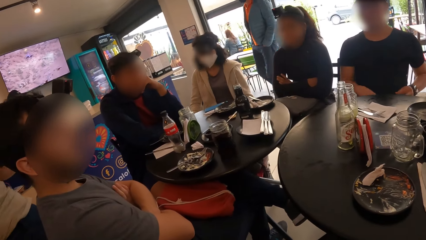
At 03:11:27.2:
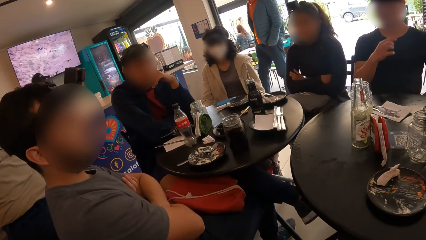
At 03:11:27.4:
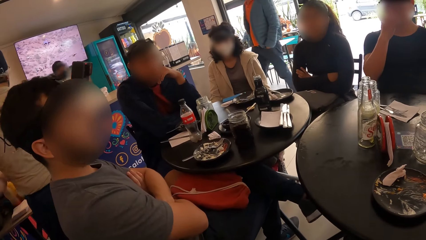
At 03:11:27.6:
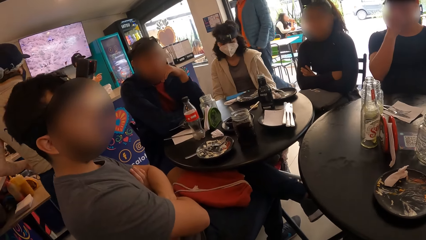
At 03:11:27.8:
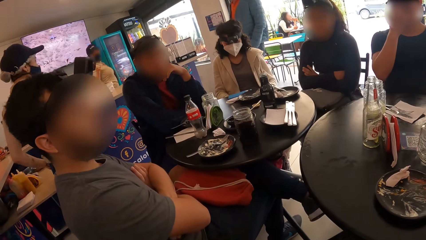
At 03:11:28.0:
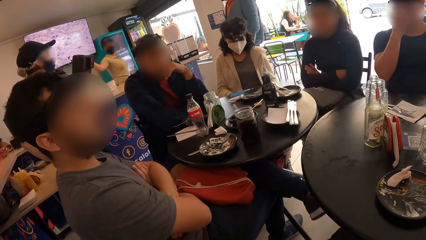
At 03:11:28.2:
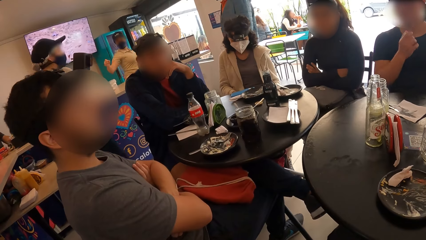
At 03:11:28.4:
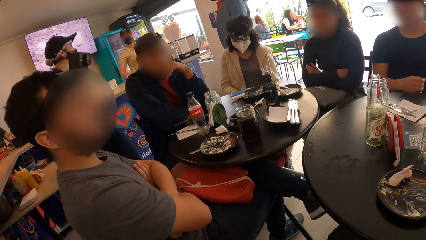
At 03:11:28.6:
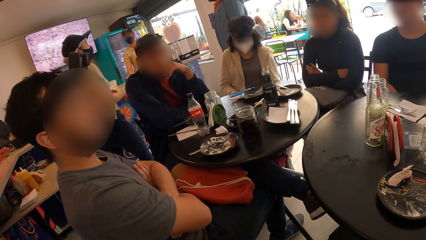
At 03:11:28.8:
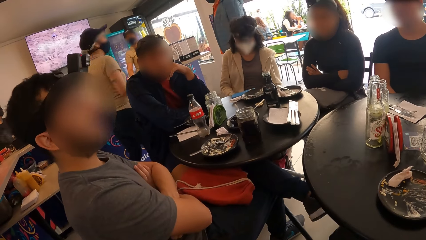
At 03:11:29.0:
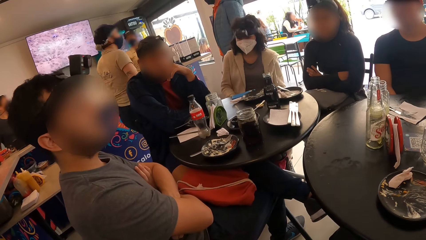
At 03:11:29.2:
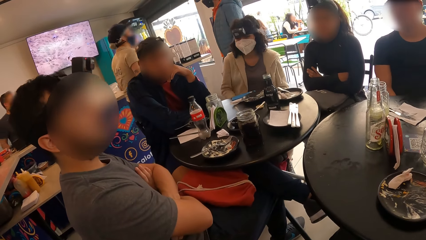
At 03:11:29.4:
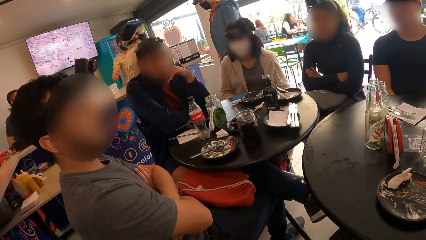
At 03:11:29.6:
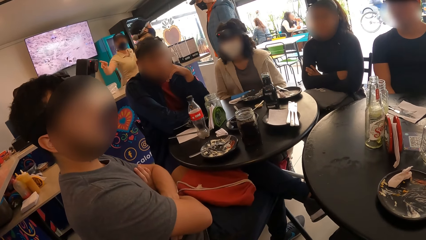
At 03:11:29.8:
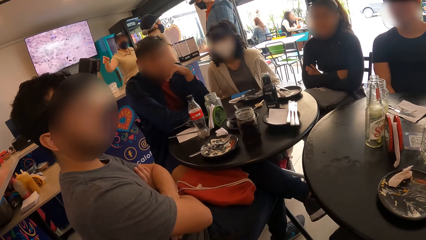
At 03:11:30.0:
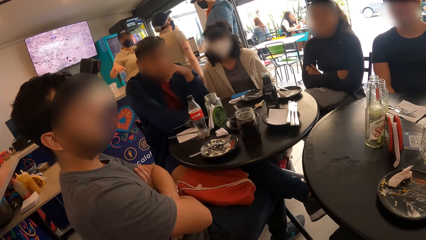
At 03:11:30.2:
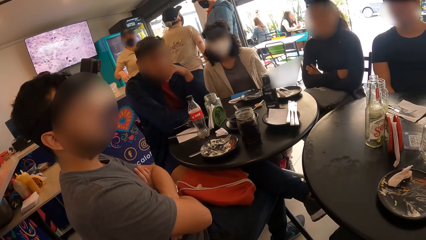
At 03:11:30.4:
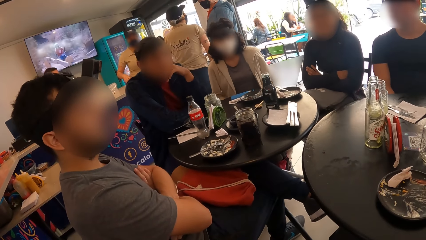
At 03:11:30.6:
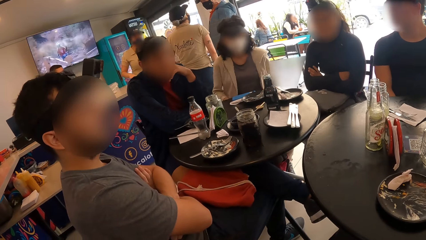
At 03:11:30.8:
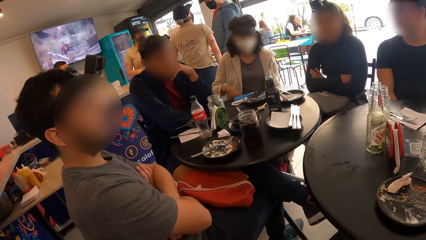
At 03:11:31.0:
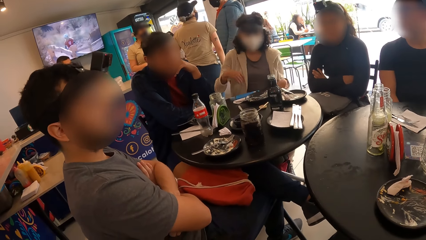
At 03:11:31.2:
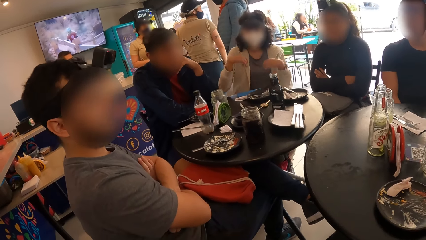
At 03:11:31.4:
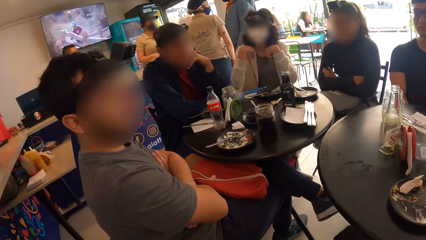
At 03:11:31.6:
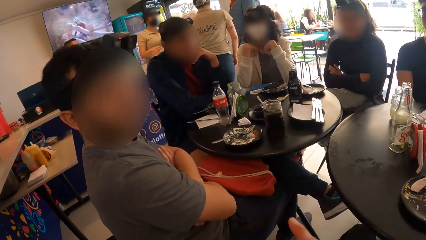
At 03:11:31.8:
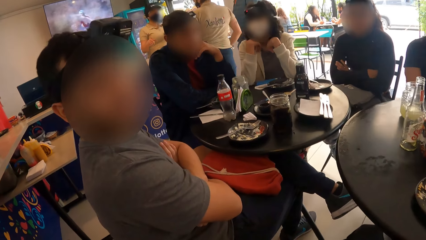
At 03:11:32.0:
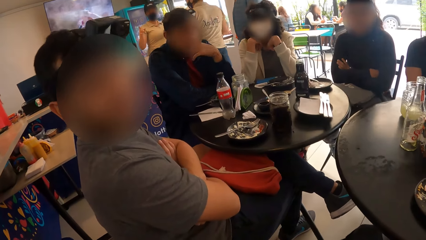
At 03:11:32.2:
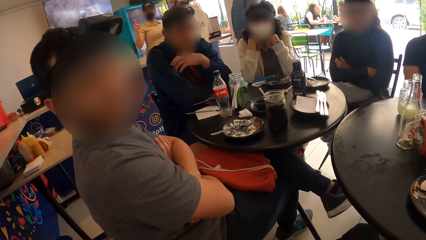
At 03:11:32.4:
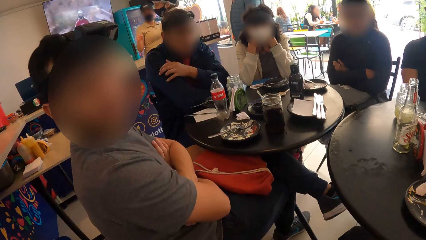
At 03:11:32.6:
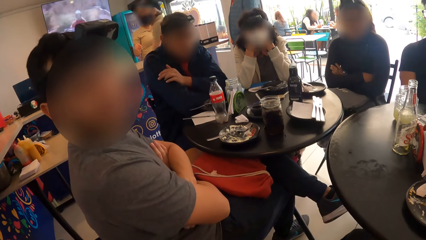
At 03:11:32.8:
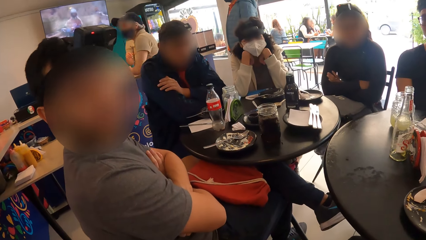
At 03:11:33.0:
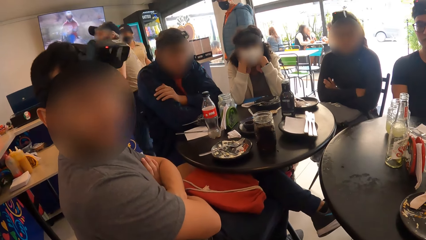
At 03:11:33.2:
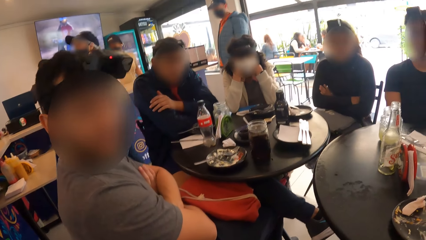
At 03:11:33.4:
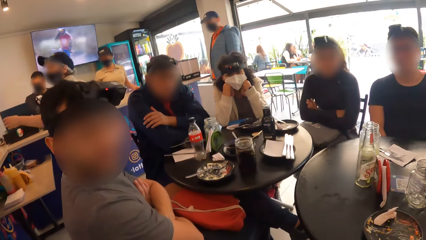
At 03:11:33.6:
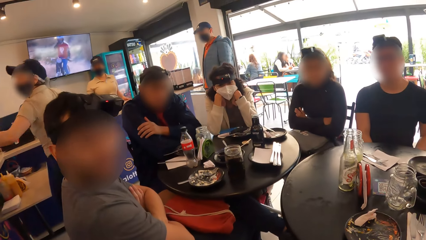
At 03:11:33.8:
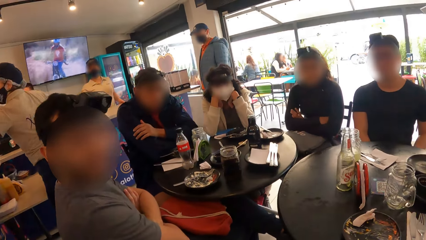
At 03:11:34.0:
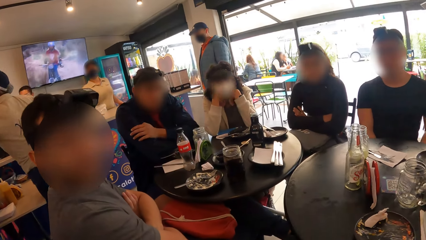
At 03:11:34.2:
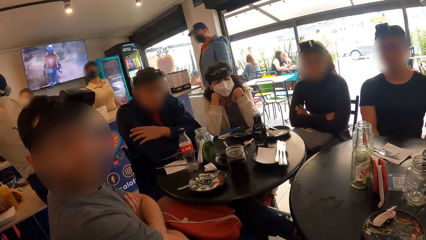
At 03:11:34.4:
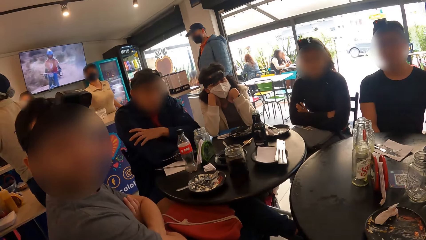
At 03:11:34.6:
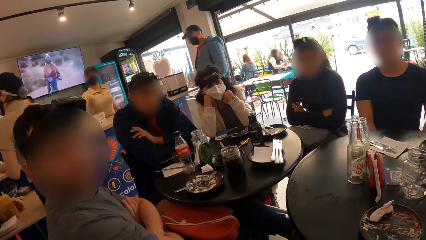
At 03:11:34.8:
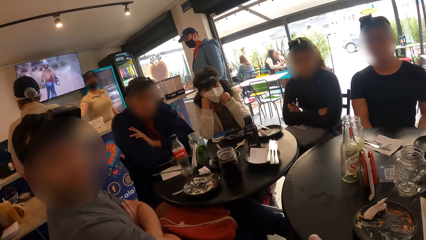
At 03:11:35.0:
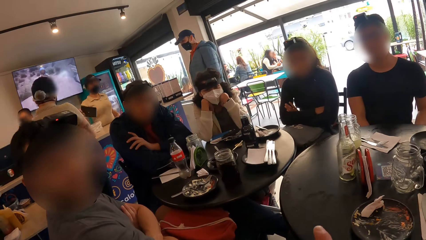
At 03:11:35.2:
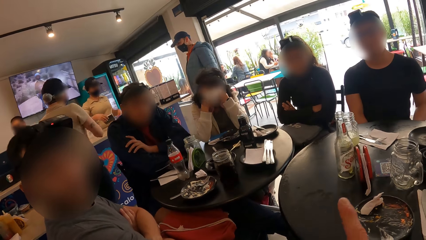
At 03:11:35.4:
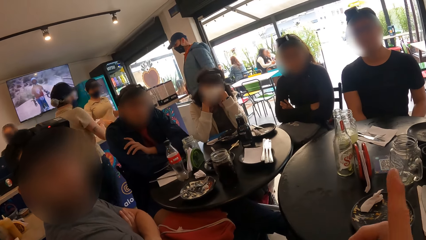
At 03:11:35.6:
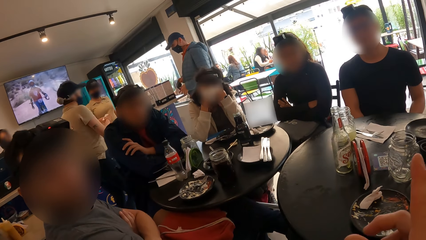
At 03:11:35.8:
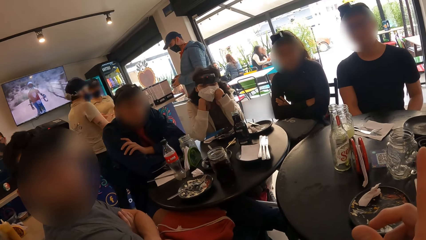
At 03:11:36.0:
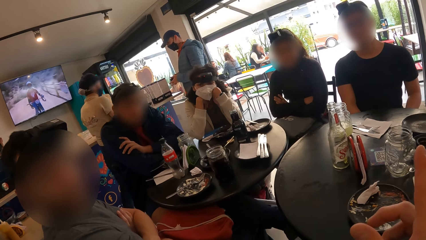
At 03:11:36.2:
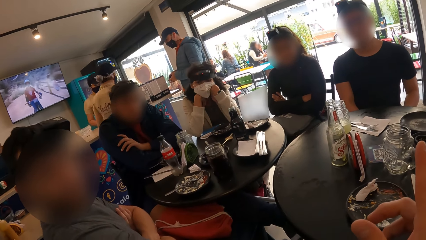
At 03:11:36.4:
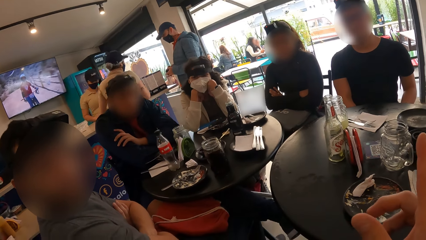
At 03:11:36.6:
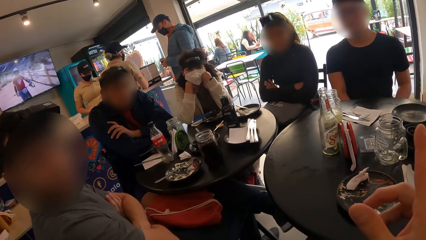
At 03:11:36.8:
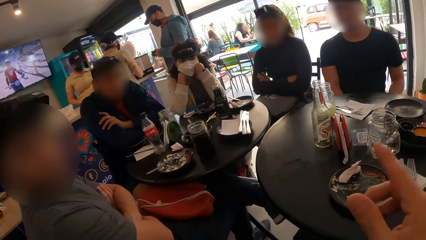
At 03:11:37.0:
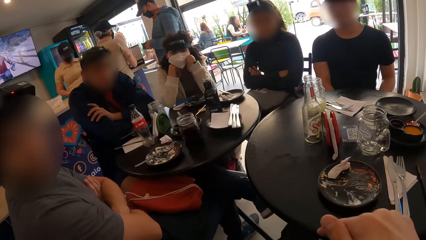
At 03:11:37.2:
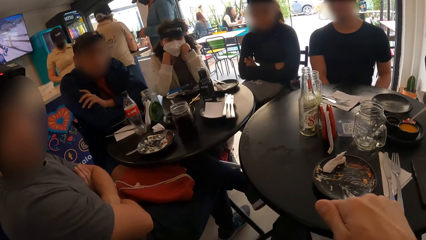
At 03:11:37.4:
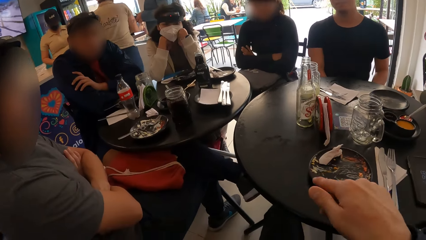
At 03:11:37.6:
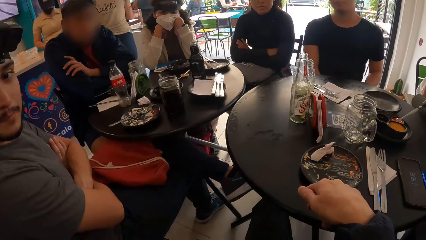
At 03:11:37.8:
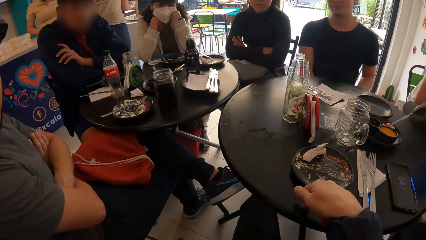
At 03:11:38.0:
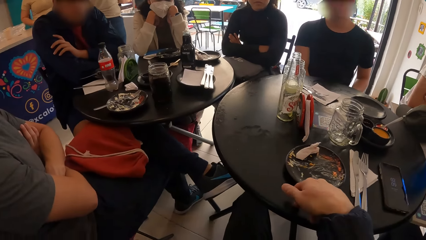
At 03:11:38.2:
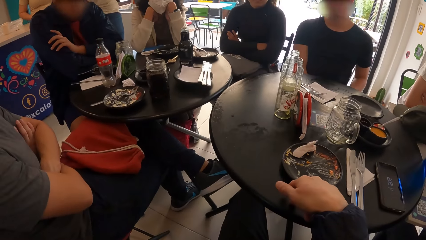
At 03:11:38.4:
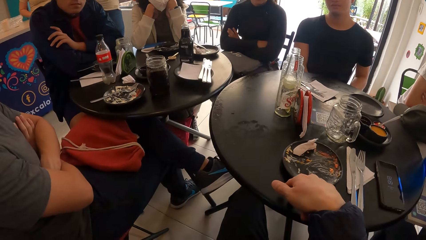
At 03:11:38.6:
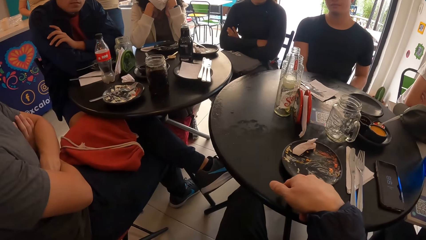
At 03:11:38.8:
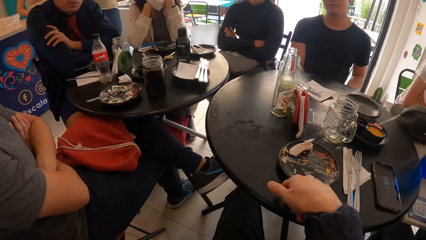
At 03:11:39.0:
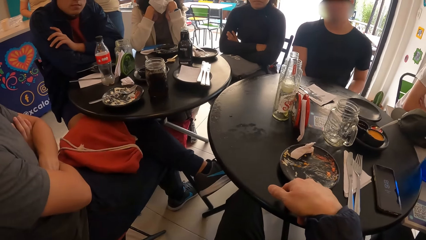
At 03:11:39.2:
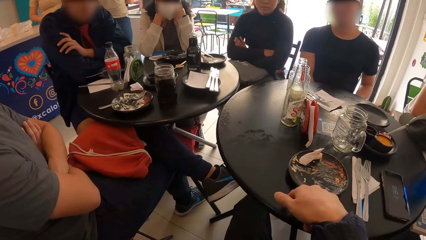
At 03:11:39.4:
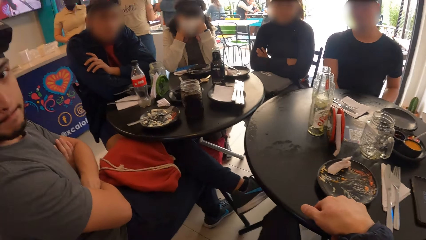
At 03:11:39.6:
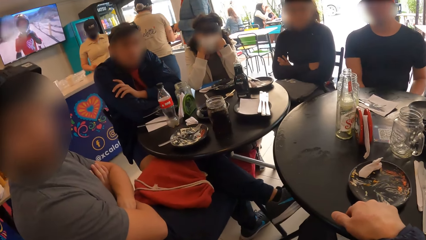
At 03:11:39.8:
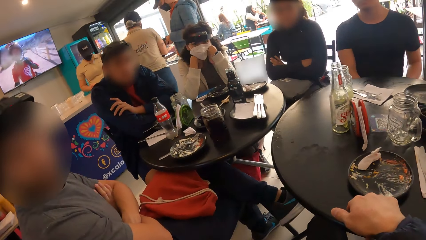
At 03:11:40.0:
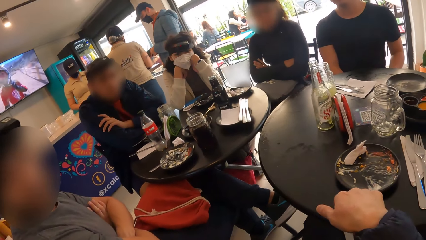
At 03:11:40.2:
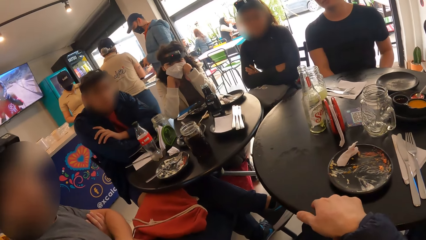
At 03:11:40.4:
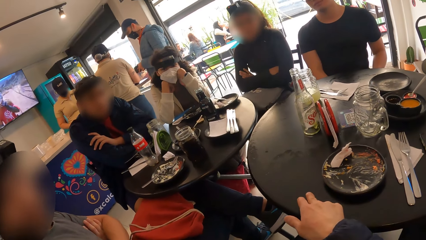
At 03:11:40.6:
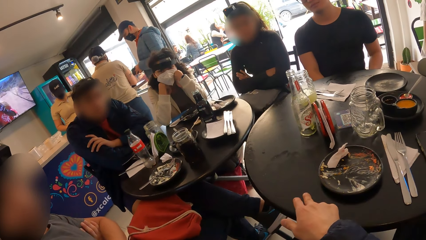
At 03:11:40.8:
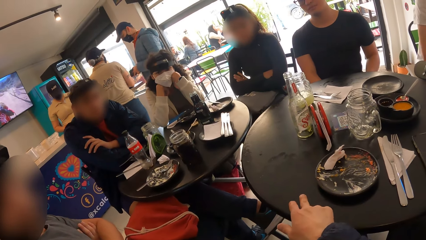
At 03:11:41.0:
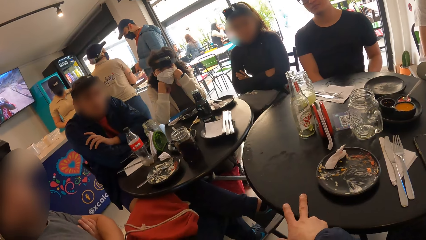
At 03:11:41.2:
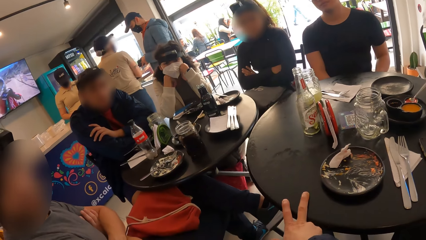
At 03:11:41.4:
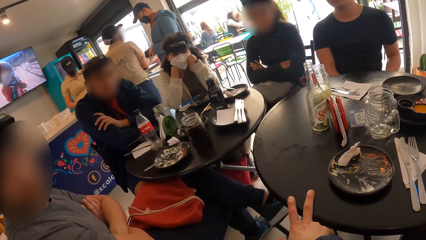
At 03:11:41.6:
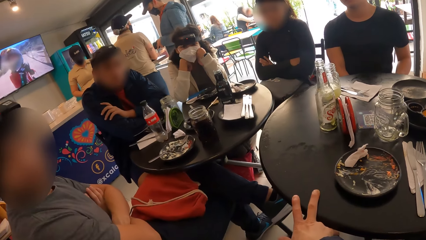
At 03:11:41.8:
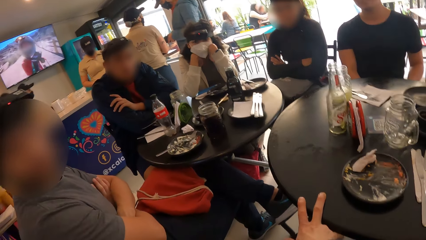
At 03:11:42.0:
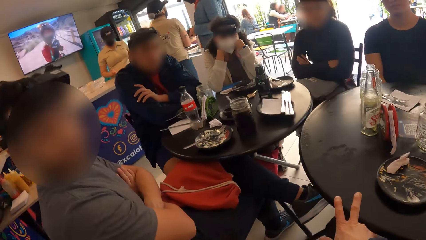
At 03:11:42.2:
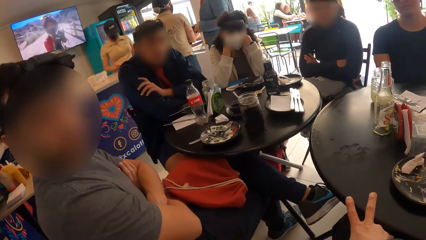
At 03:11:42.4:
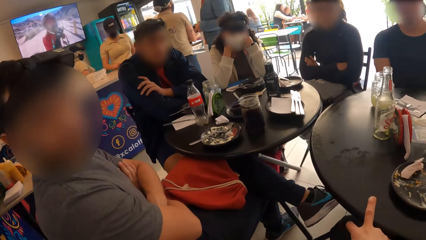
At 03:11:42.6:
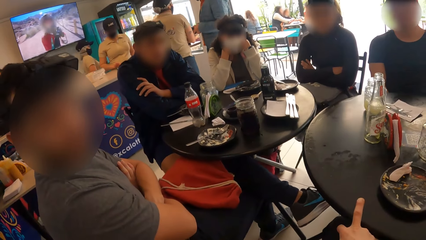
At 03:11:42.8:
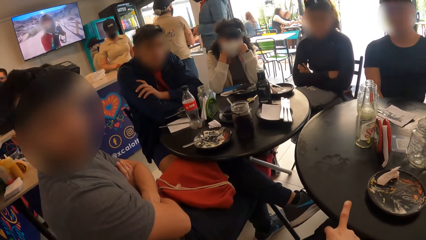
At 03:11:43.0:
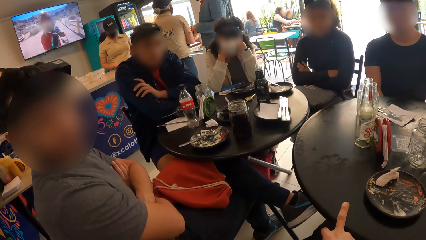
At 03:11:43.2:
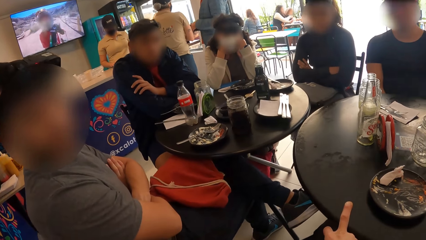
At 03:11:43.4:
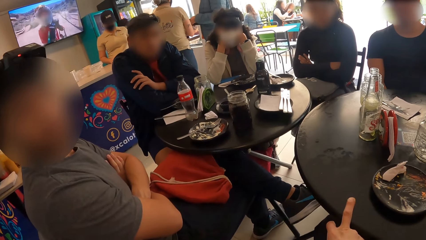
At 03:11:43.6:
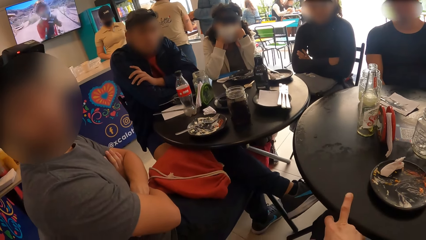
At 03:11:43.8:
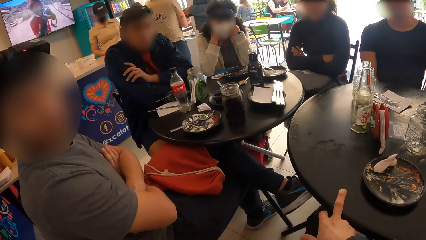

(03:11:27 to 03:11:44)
A man touches his face with his right hand. The camera wearer looks at the man. The man converses with the camera wearer. The camera wearer raises his right hand. He lowers his right hand to the table. He converses with the man. The man looks at the camera wearer. The camera wearer looks around the restaurant.
